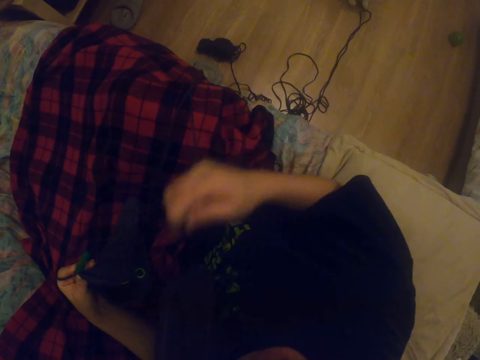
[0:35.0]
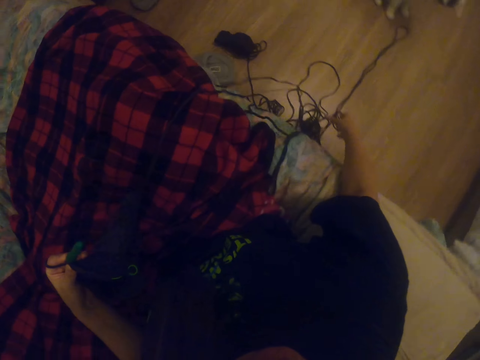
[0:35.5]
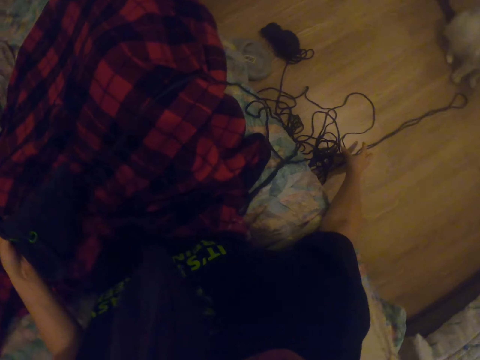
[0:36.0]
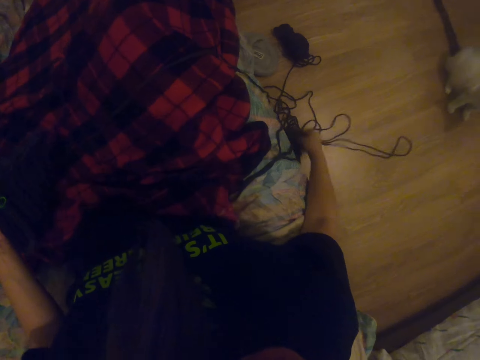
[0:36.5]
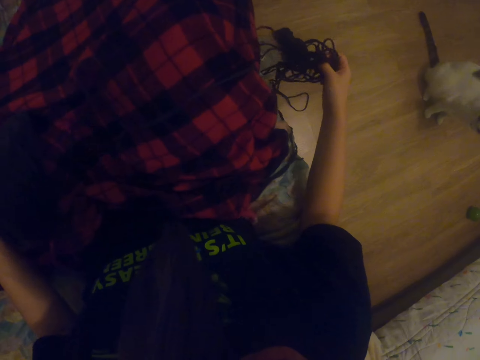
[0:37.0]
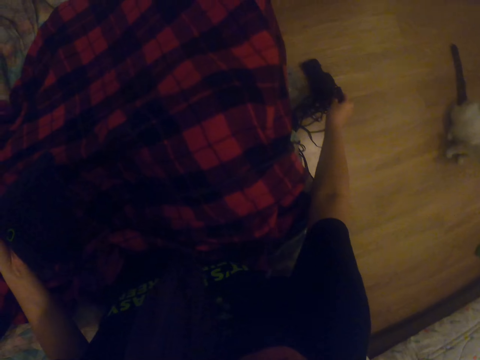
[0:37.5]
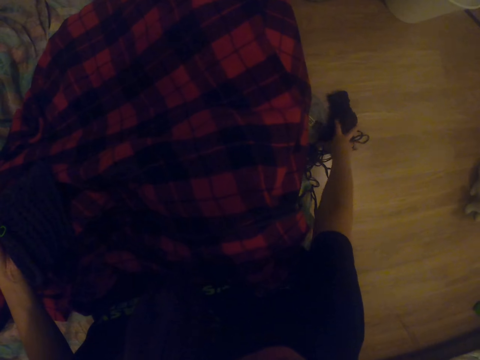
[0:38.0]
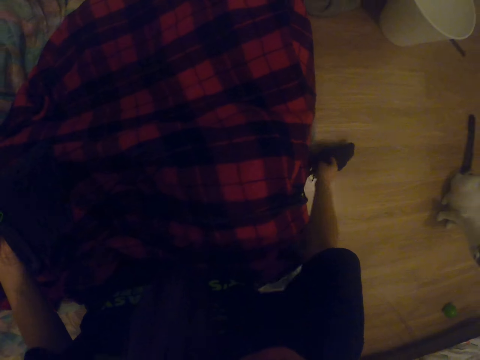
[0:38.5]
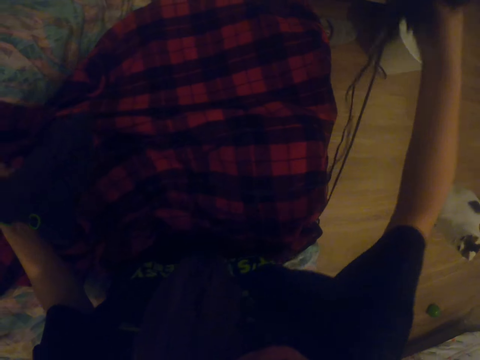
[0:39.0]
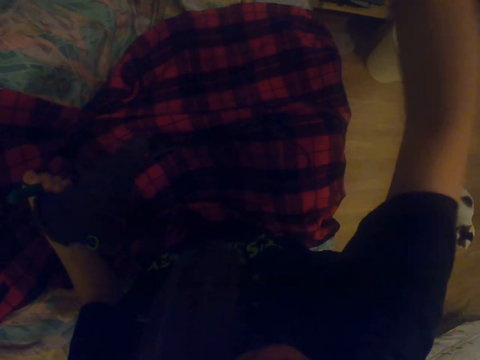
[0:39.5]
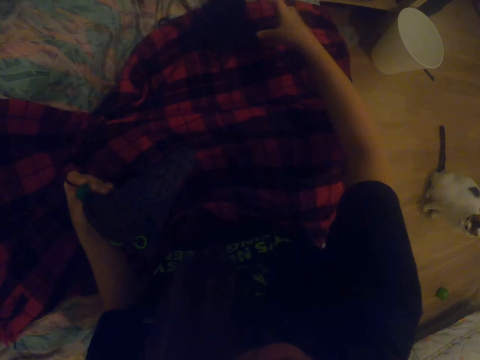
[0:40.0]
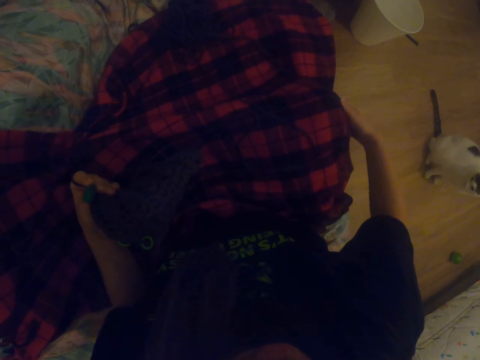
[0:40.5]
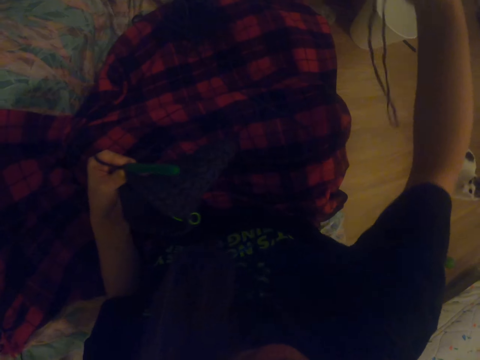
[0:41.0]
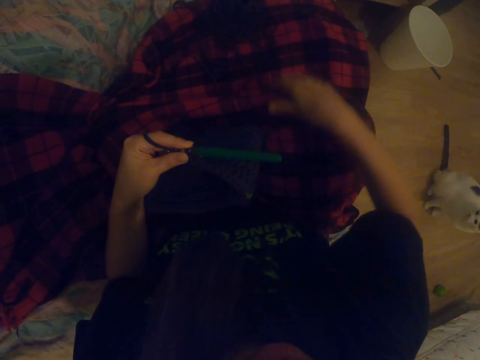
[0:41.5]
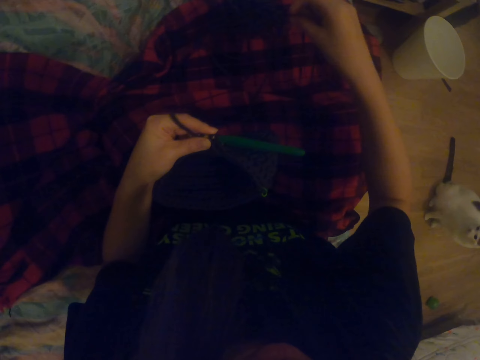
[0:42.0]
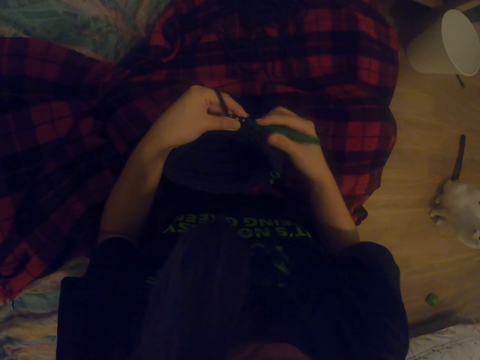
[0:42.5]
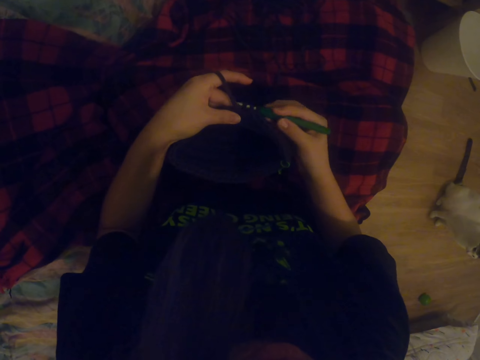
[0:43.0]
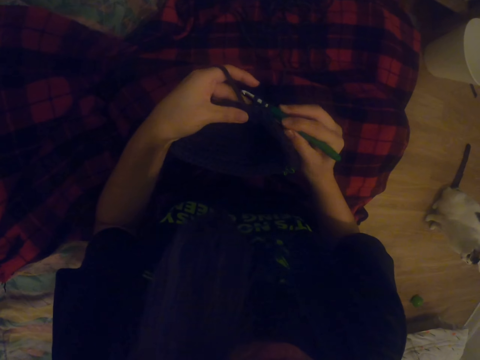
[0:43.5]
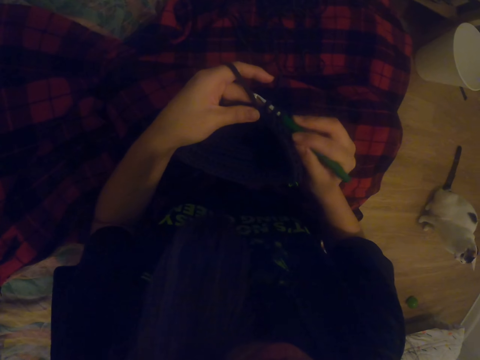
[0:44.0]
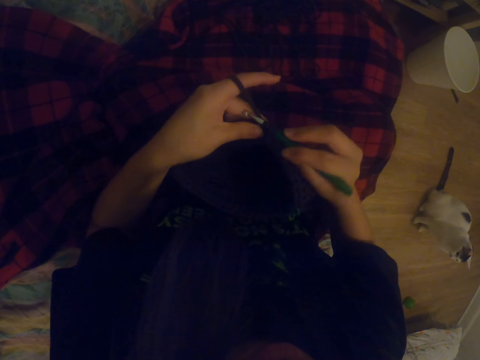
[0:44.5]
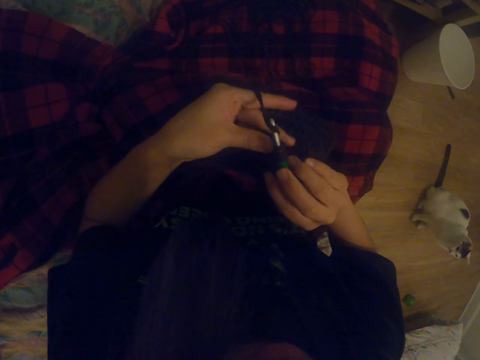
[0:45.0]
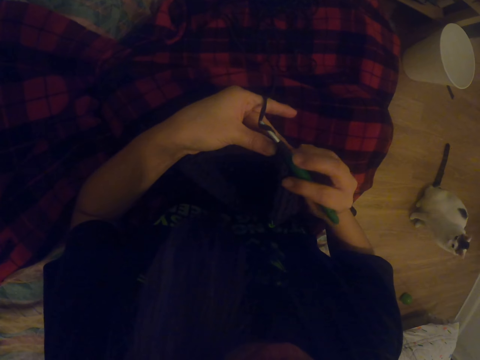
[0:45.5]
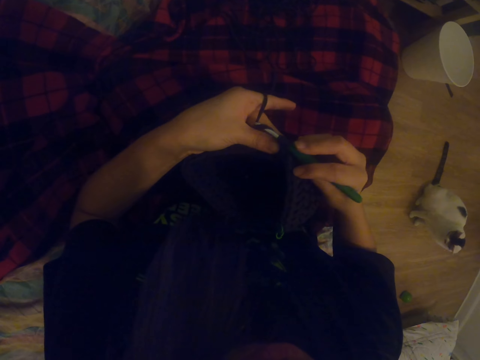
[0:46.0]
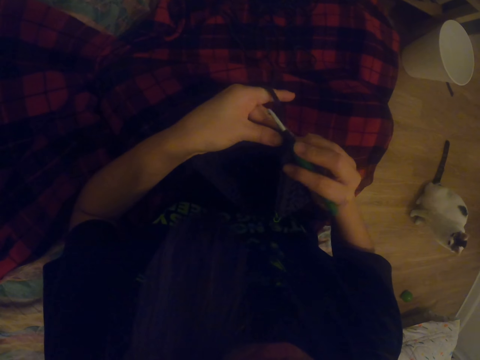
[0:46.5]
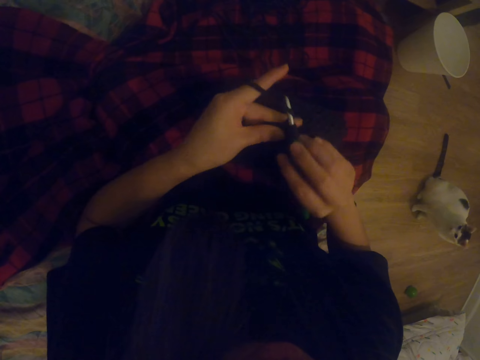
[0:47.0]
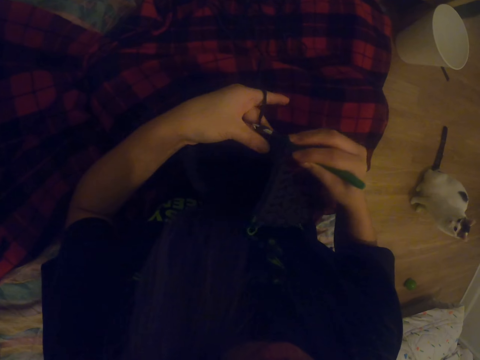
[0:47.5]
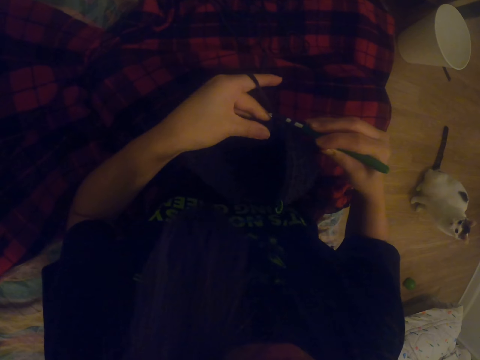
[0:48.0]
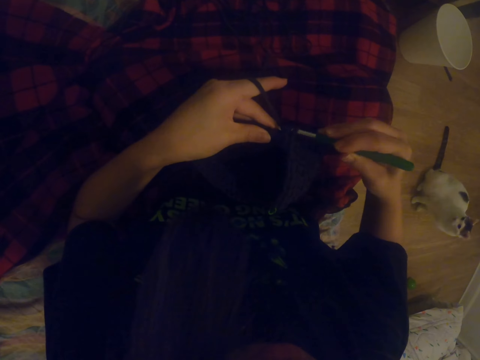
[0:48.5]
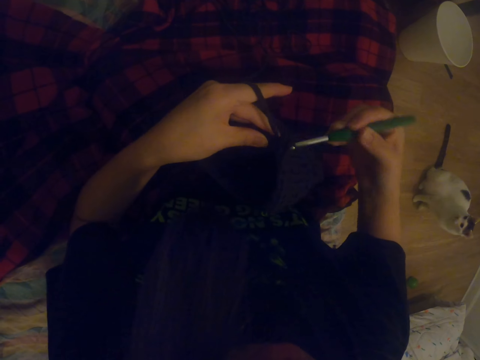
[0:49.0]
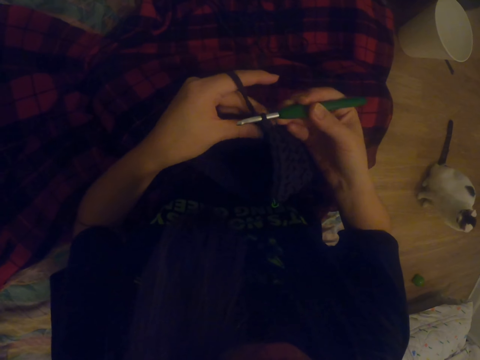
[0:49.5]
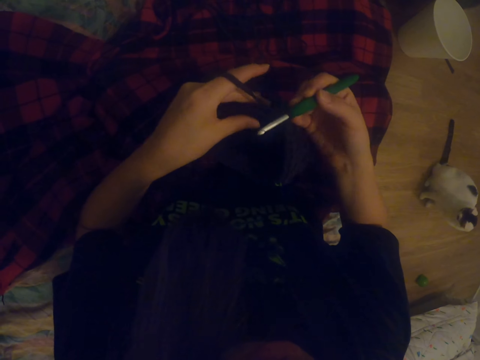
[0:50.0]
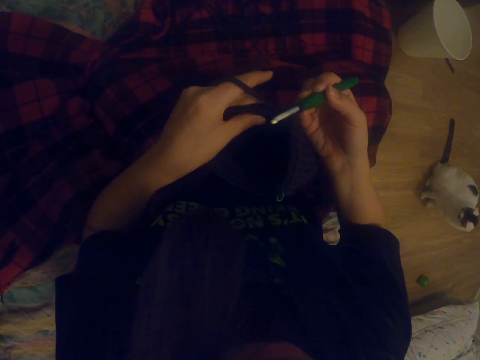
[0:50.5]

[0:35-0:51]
The camera wearer picks the thread from the floor. She picks up the whole thread. She places the thread on her lap. She holds the knitting crochet. She knits the cloth.

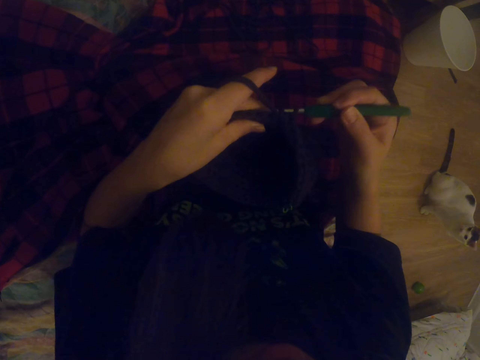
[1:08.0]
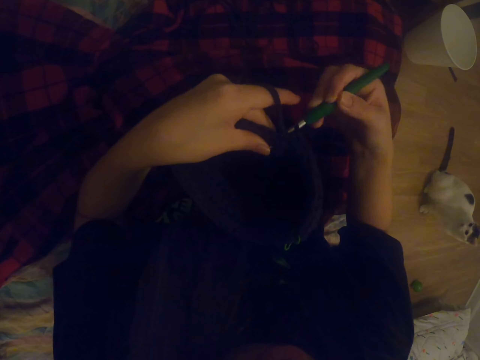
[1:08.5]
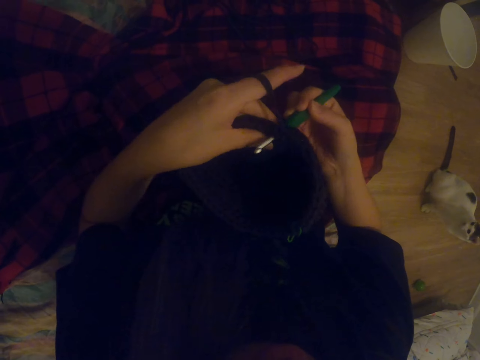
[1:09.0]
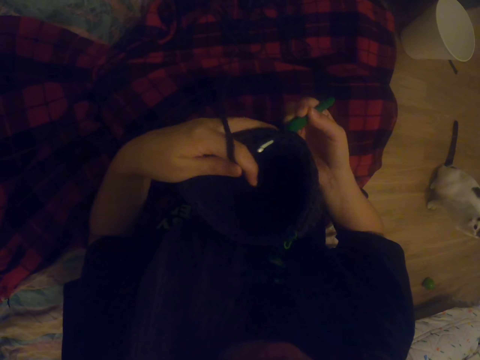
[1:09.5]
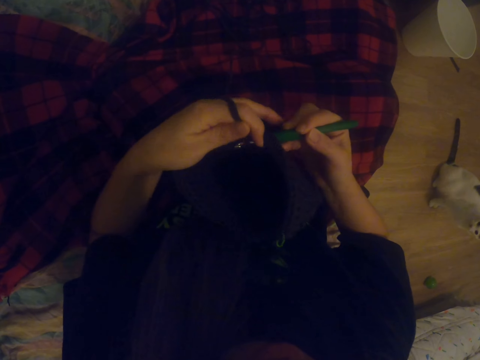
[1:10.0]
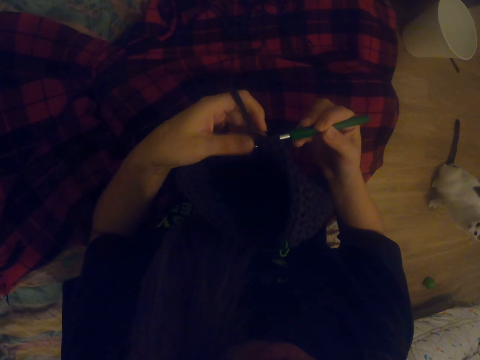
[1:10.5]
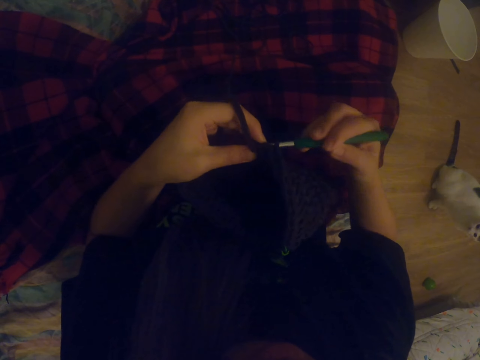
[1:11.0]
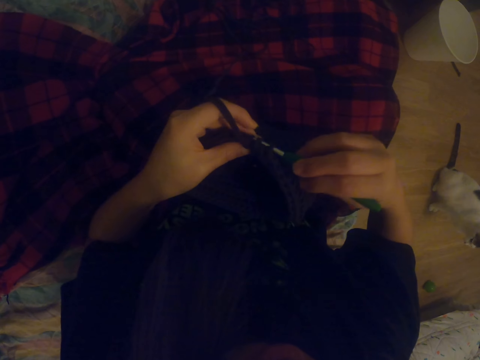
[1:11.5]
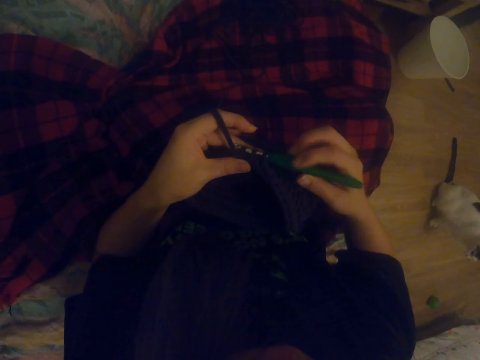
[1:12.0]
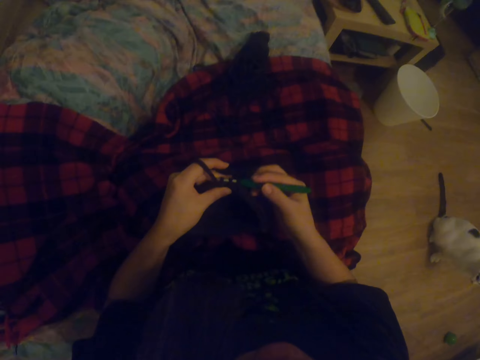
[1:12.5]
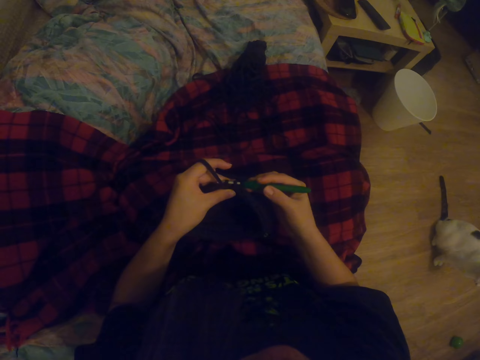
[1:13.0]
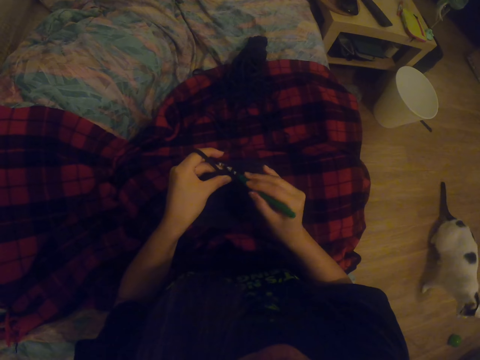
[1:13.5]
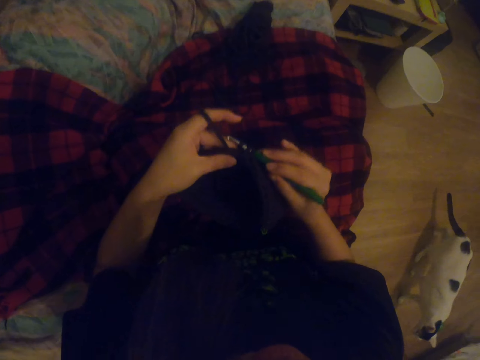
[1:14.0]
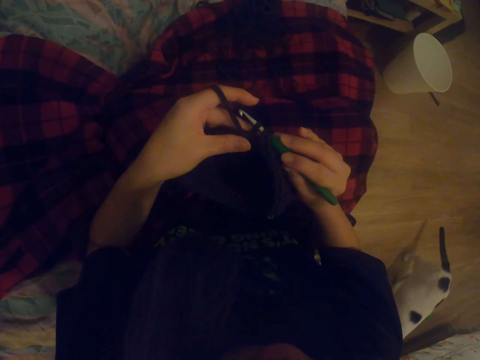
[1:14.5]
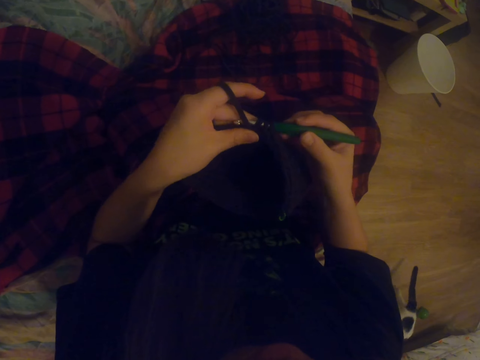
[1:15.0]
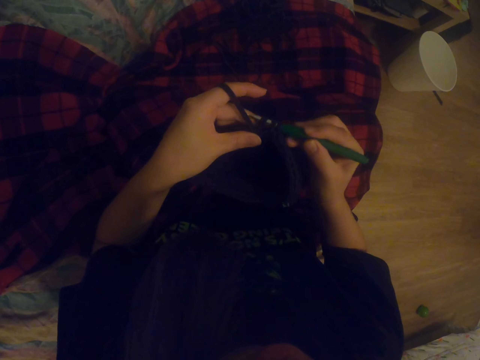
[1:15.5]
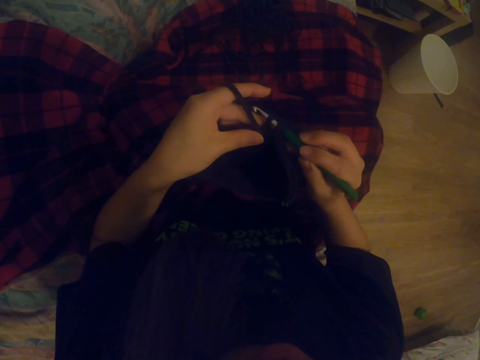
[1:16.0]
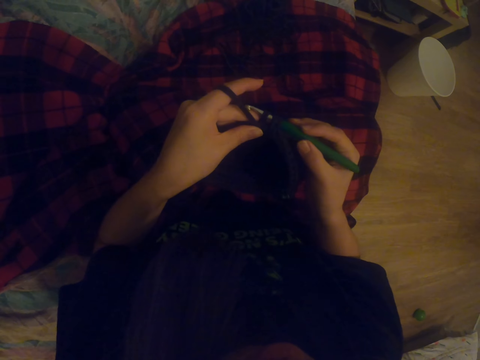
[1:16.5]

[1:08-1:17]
The camera wearer puts a thread on the crochet. They knit.

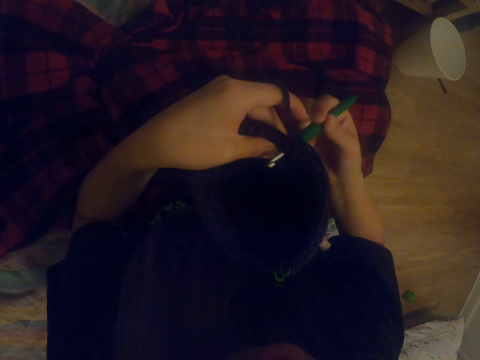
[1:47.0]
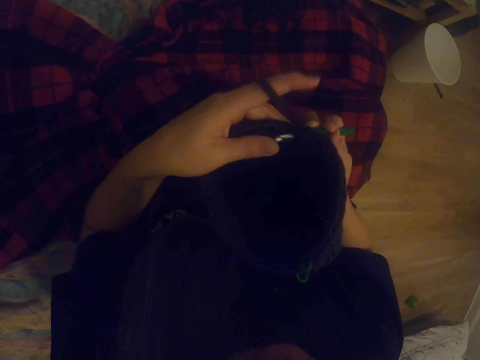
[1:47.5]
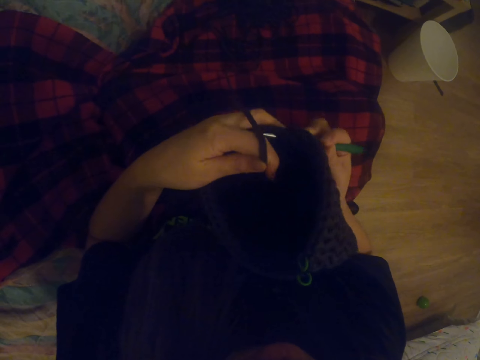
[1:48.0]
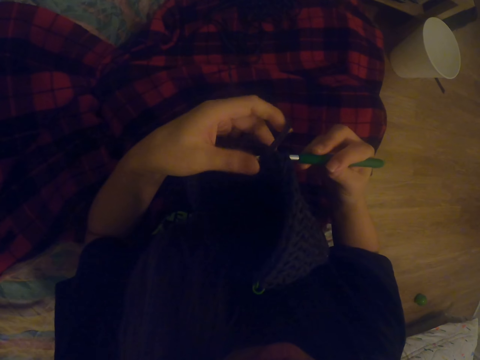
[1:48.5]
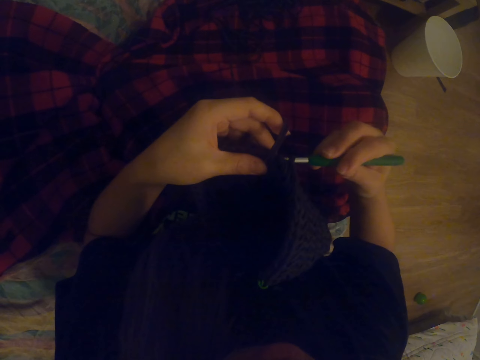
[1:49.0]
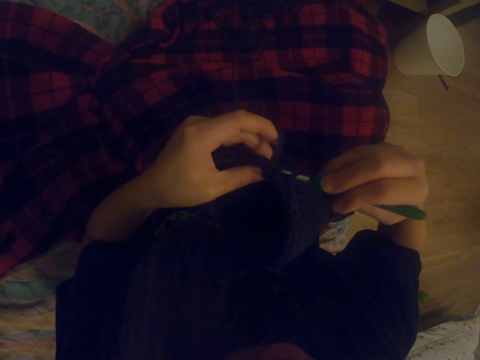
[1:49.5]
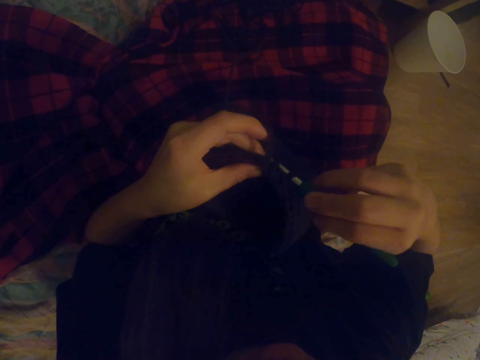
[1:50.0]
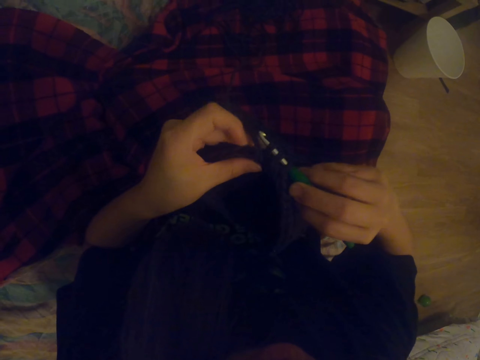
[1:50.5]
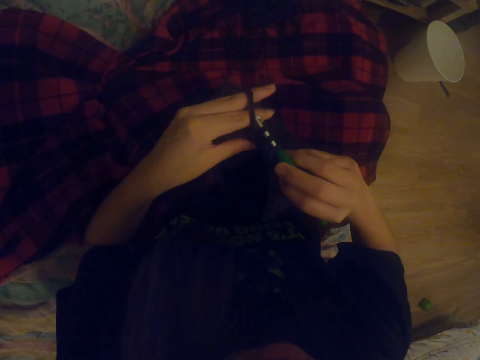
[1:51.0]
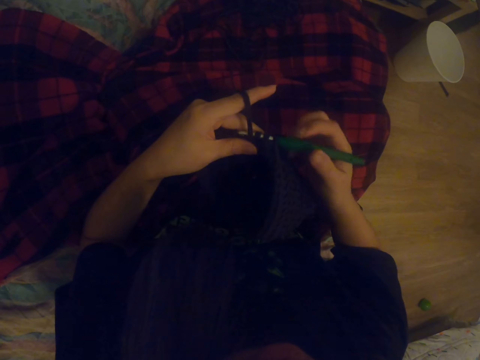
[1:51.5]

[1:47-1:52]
The camera wearer puts a thread on the crochet. They knit.
